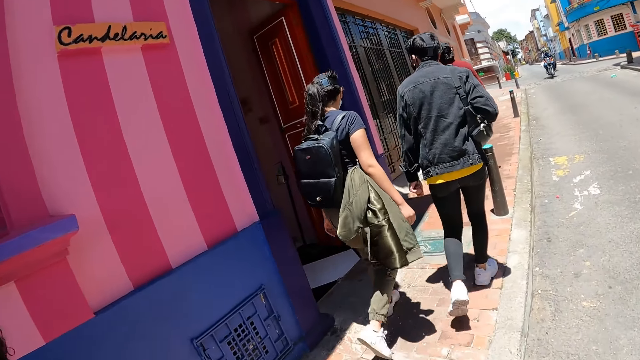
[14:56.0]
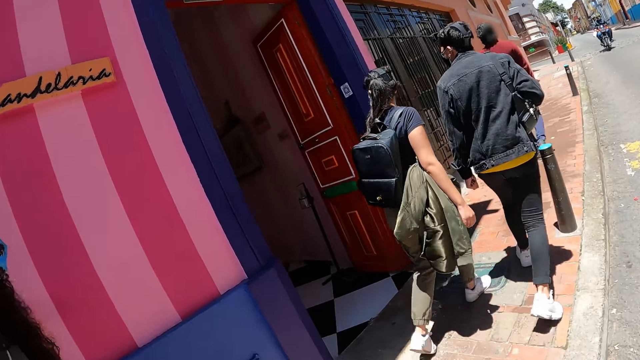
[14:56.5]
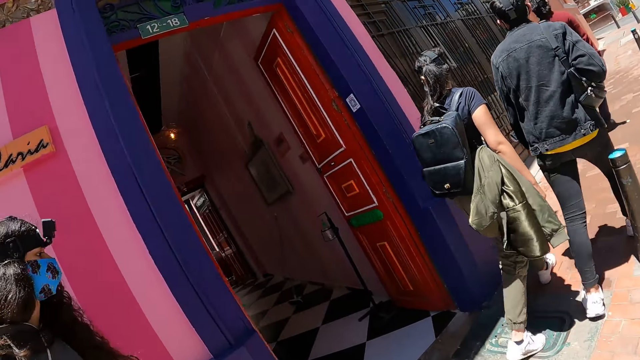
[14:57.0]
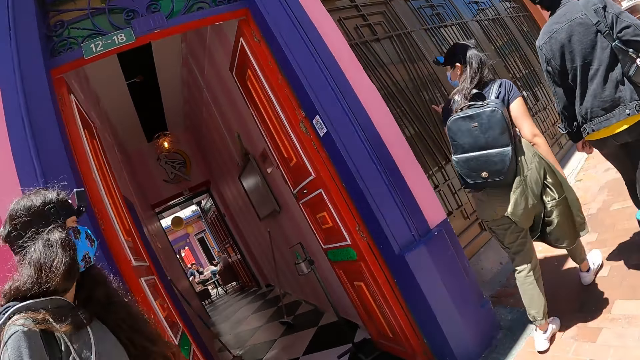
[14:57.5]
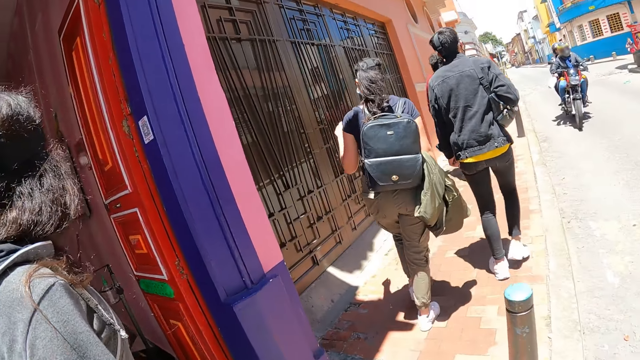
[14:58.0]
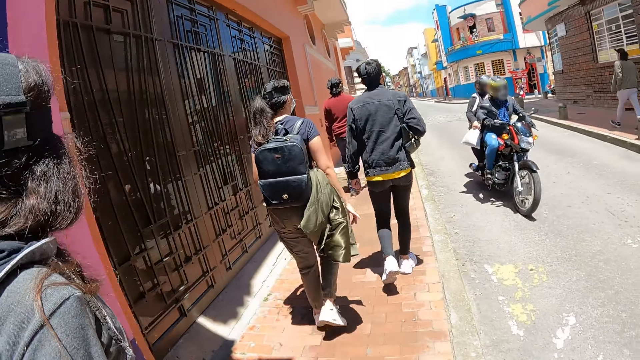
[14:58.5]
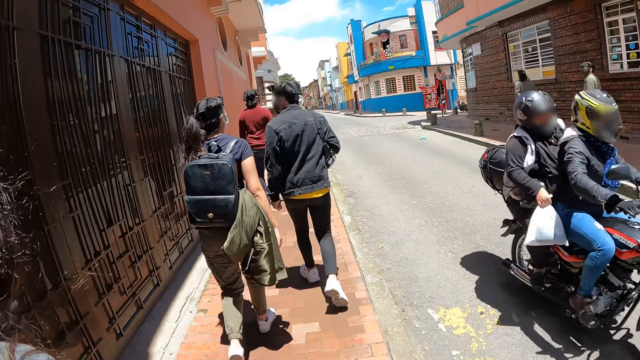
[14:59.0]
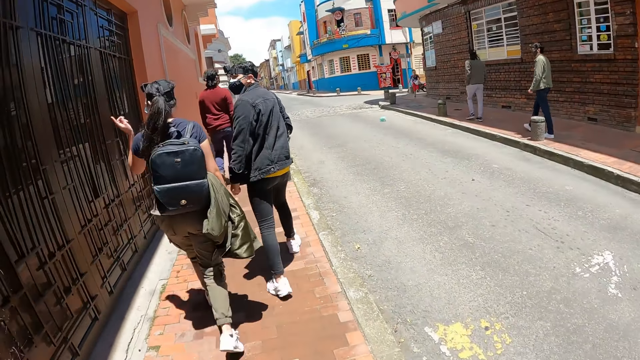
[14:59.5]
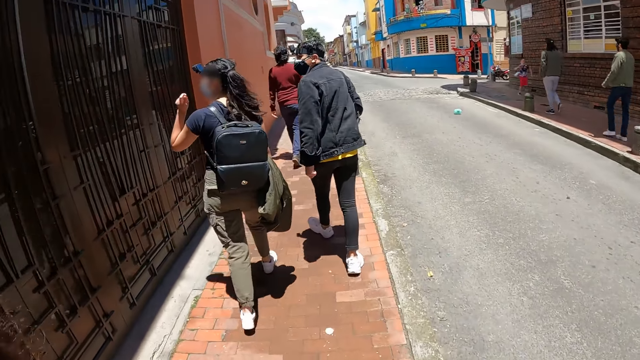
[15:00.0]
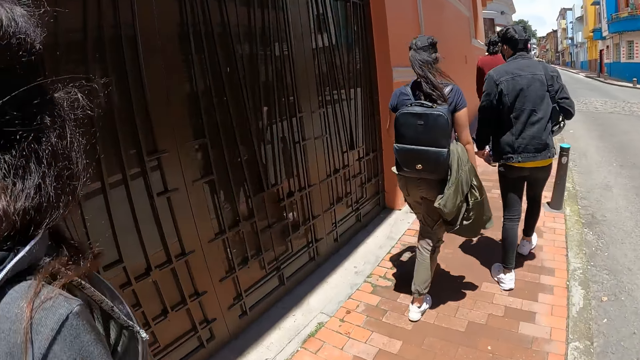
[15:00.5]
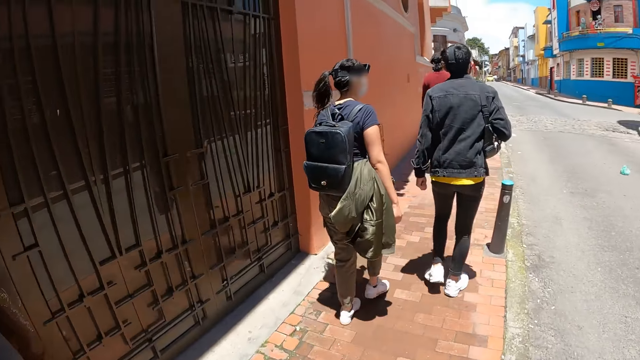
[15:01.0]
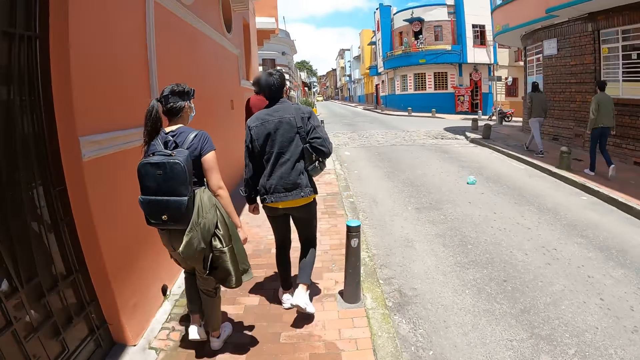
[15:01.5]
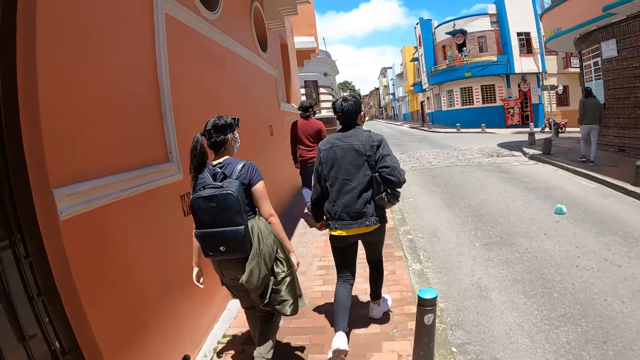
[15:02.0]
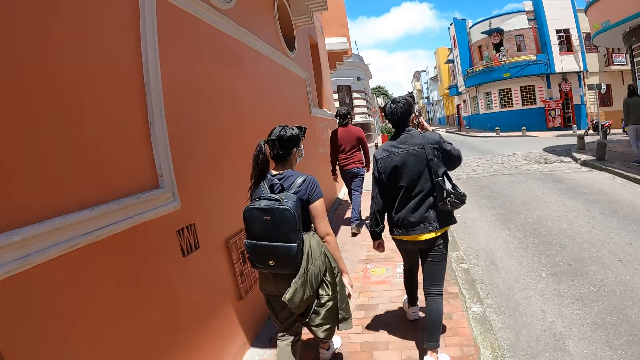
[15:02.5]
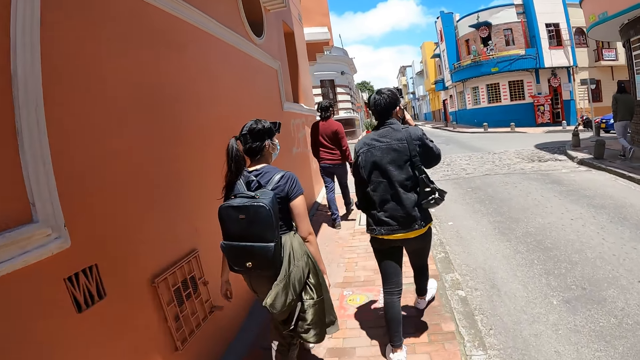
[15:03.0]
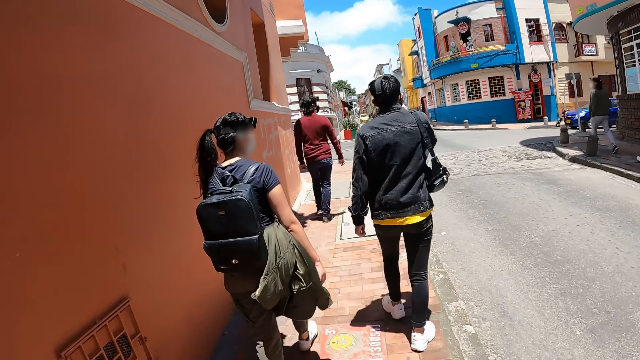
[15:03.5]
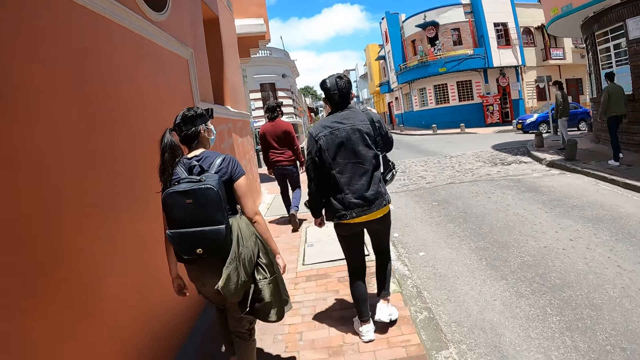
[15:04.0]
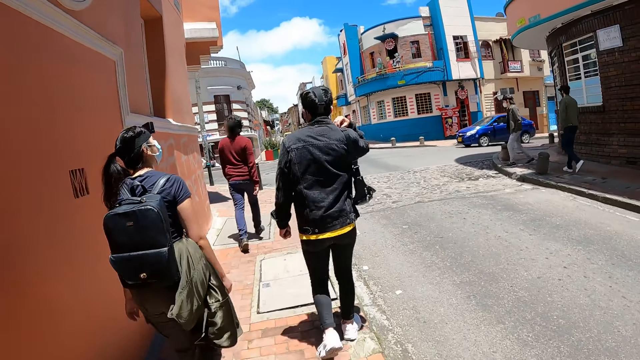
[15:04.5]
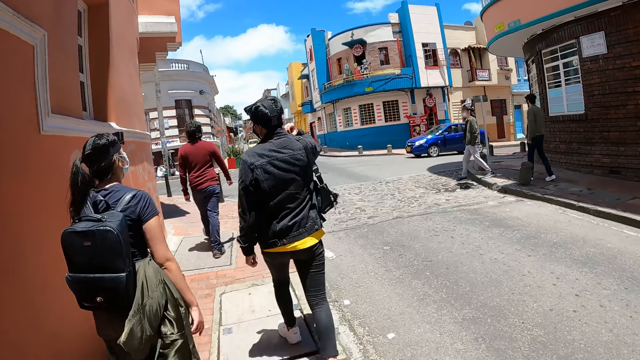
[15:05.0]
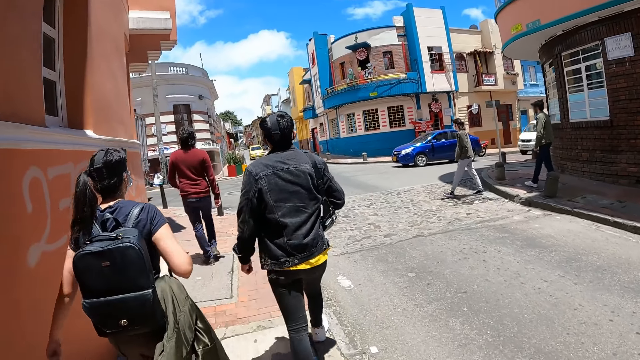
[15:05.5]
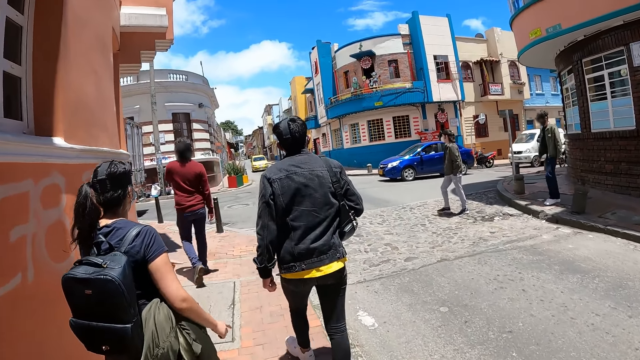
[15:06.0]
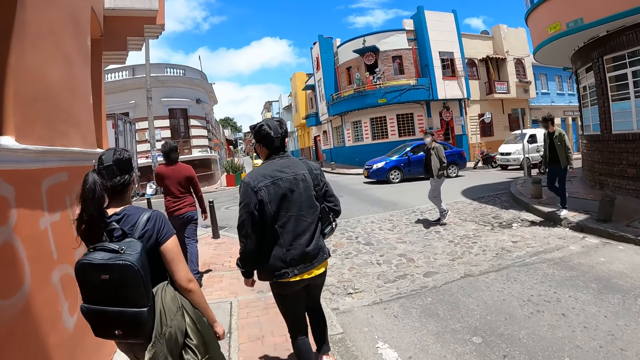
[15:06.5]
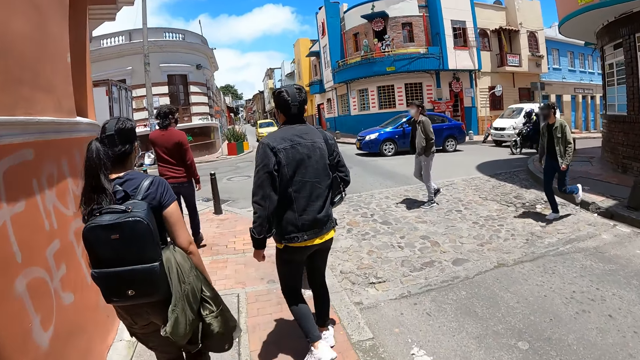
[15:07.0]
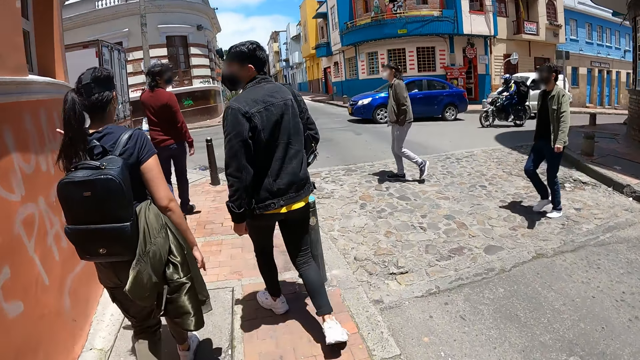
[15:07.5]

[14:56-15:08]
A woman walks close to the camera wearer. The woman walks around.

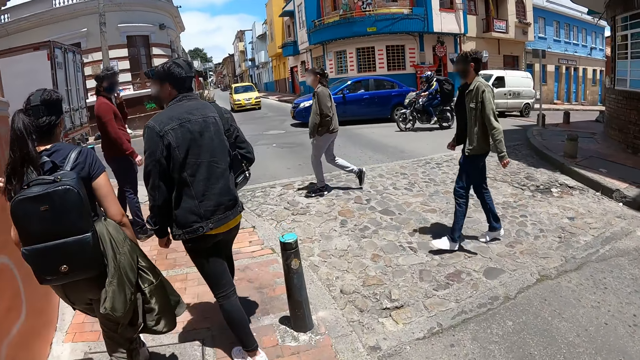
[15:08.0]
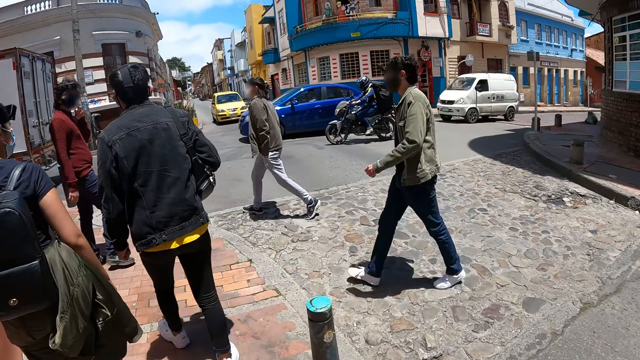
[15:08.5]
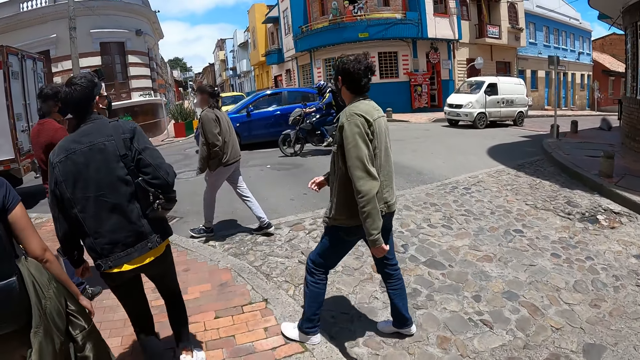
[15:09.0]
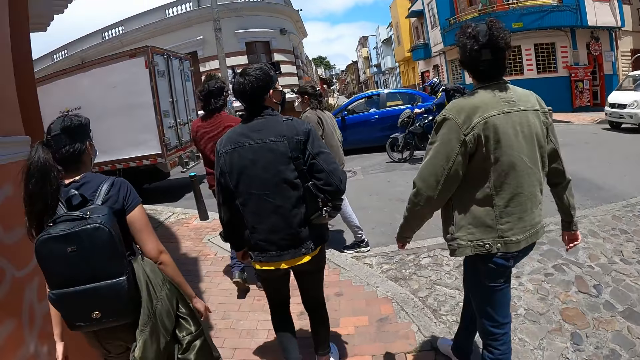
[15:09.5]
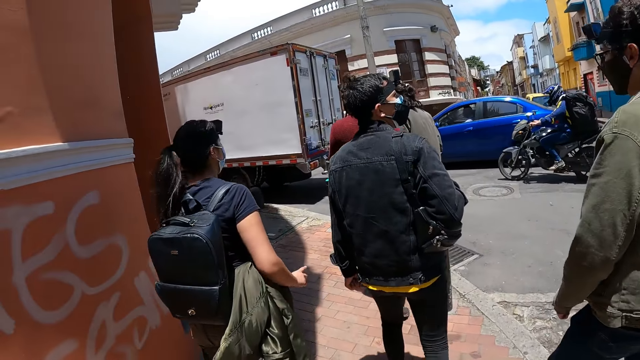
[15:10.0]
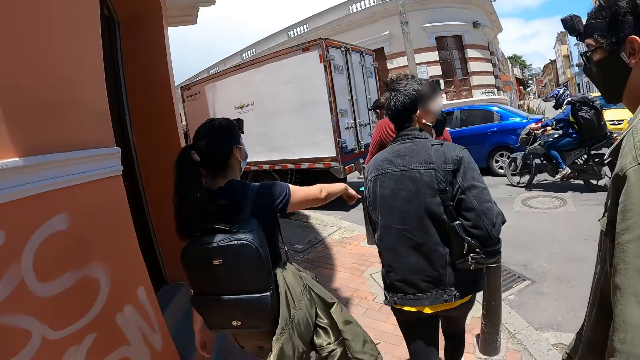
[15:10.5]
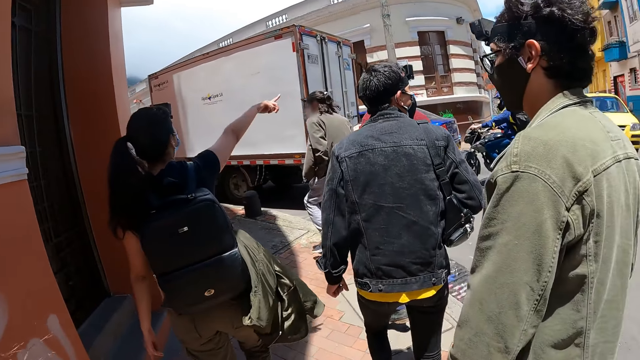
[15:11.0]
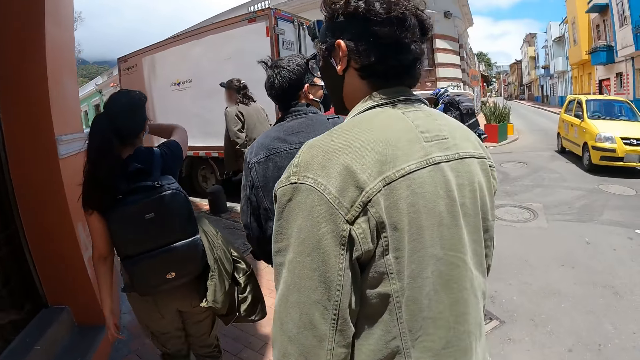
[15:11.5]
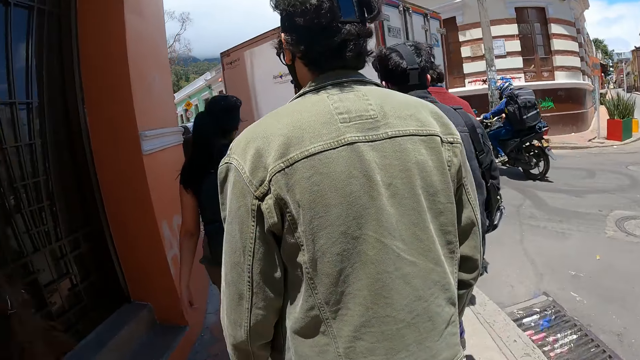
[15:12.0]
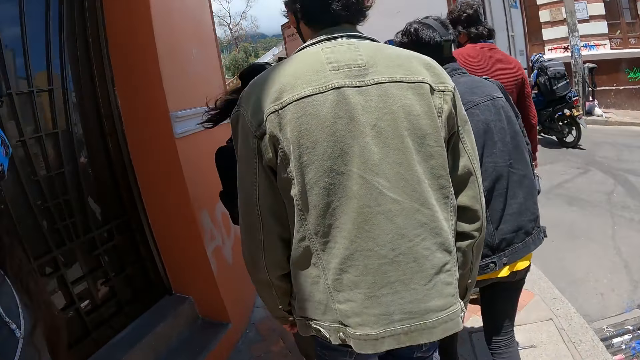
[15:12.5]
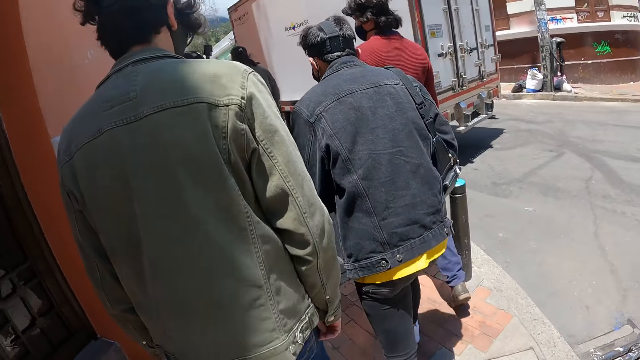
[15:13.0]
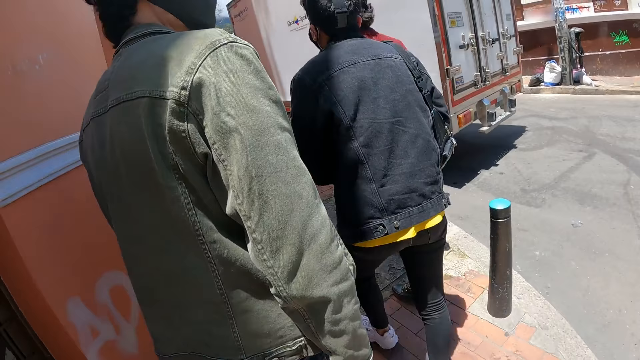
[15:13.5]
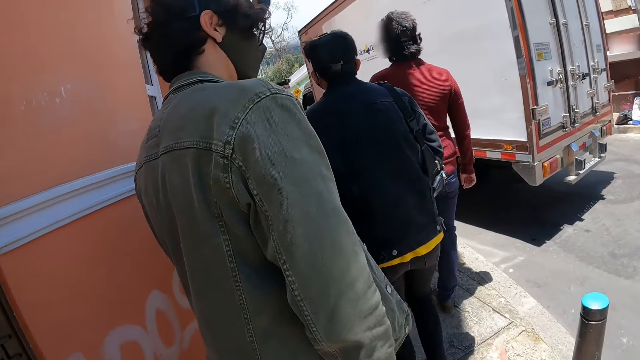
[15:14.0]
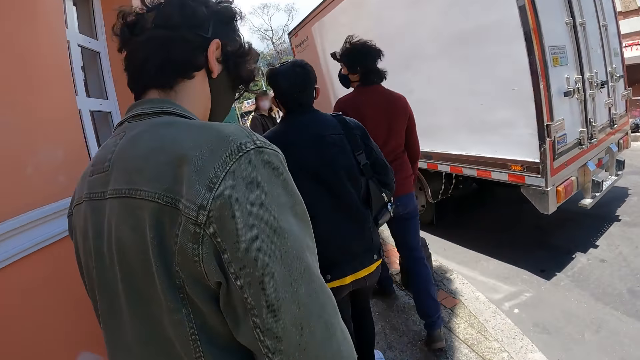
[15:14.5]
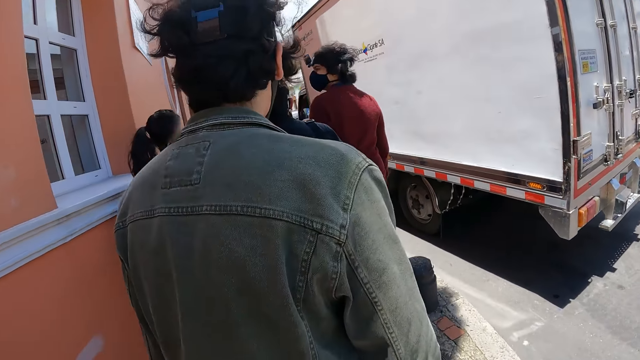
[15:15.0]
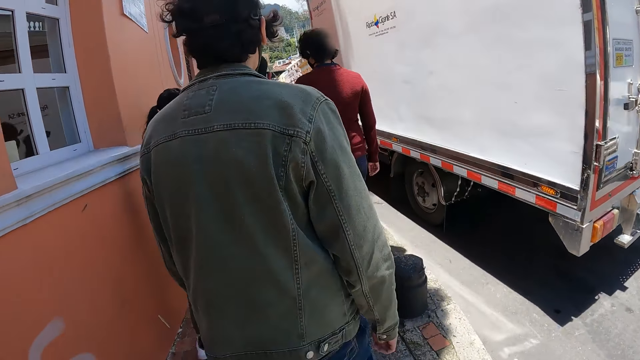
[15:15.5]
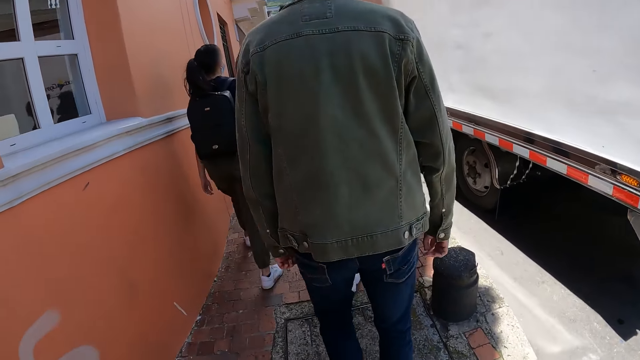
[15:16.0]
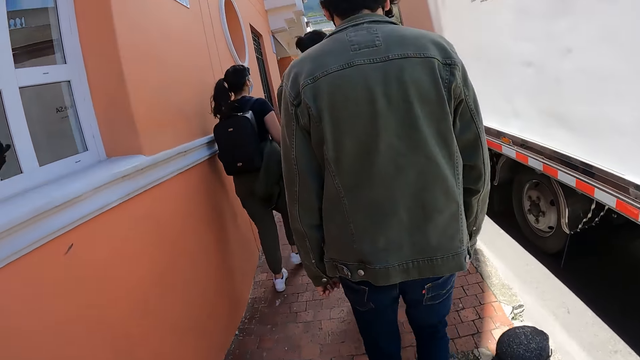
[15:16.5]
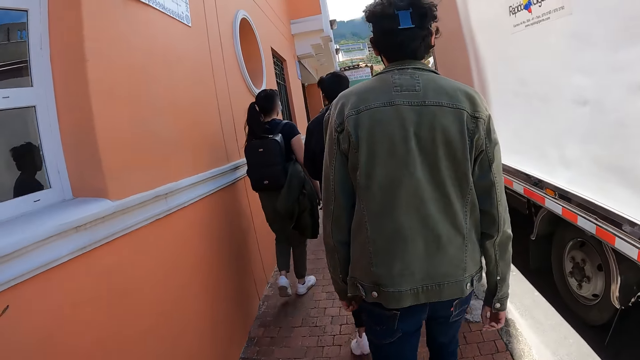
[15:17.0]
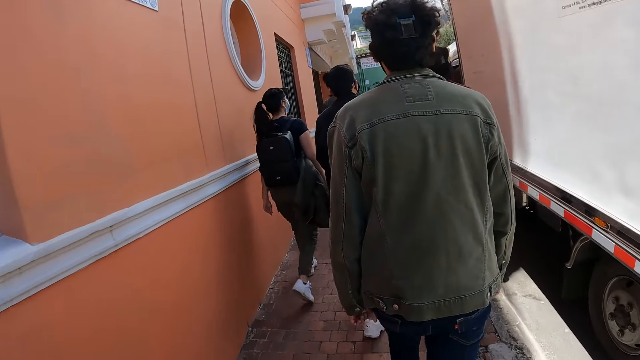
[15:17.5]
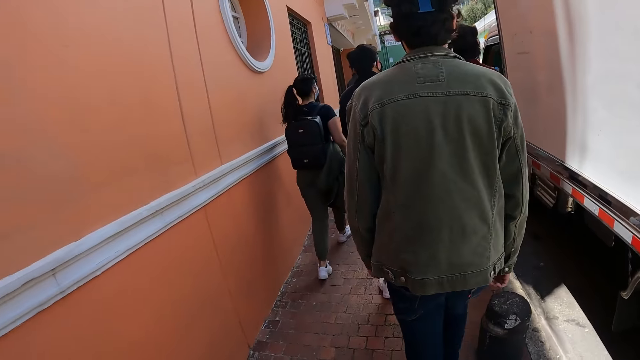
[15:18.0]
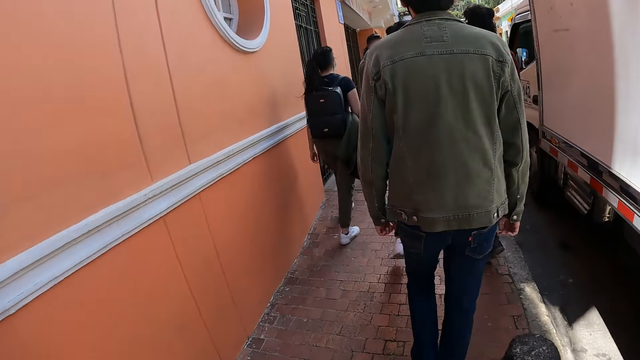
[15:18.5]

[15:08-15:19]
A woman walks beside the camera wearer. The camera wearer moves their hand.
